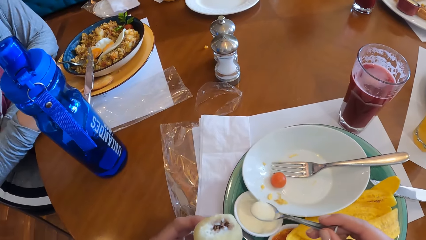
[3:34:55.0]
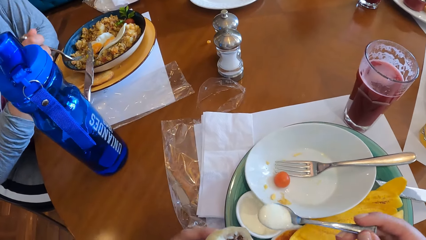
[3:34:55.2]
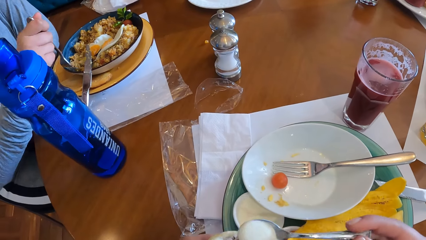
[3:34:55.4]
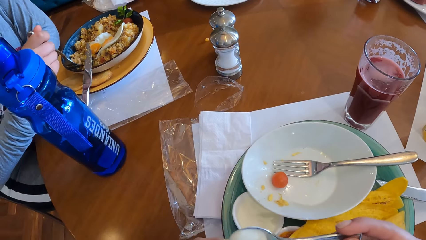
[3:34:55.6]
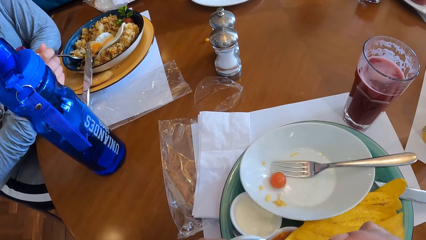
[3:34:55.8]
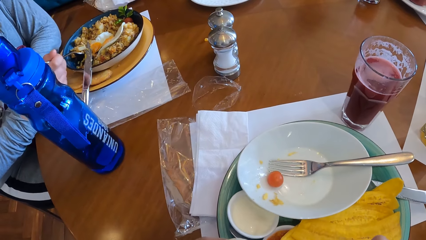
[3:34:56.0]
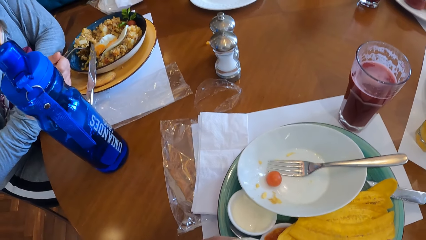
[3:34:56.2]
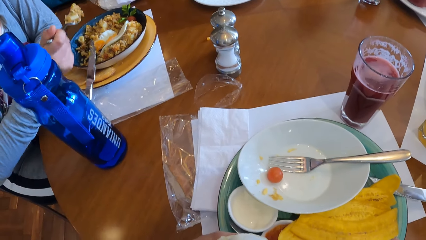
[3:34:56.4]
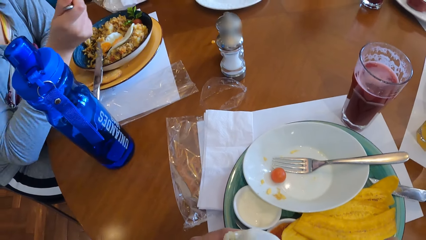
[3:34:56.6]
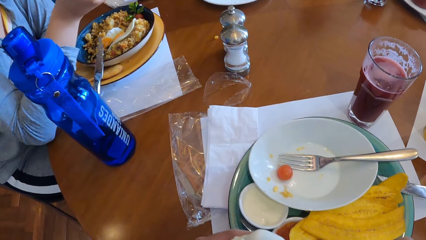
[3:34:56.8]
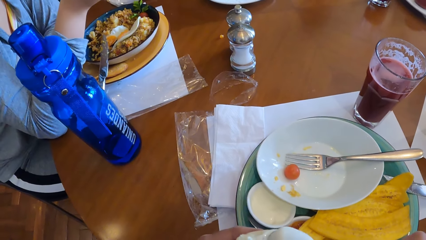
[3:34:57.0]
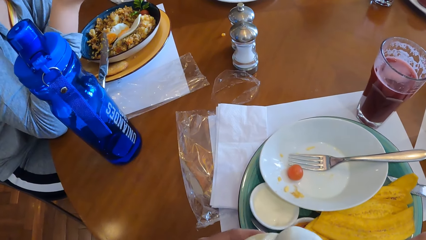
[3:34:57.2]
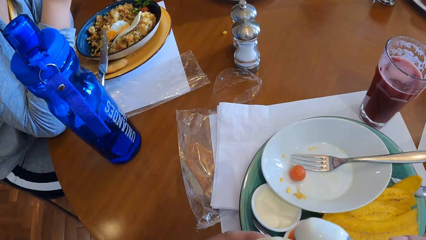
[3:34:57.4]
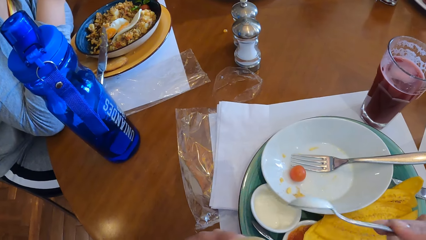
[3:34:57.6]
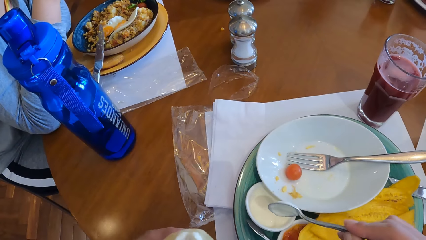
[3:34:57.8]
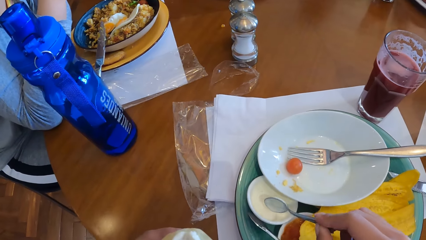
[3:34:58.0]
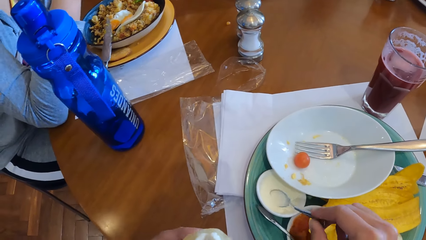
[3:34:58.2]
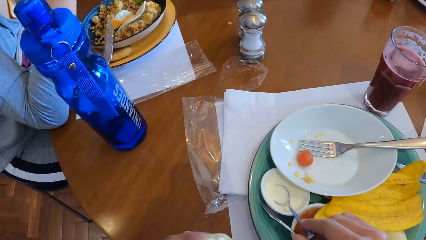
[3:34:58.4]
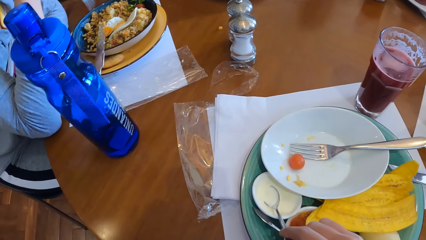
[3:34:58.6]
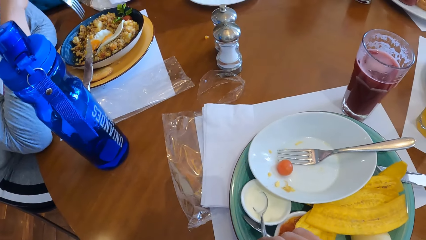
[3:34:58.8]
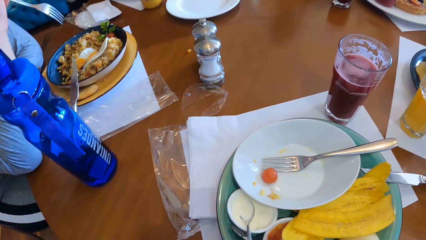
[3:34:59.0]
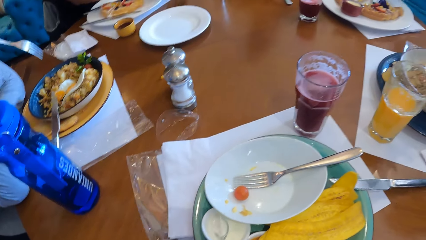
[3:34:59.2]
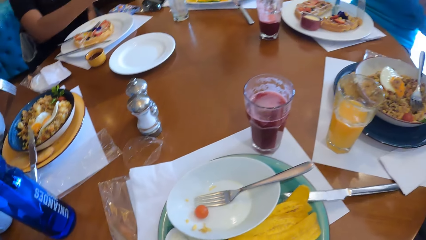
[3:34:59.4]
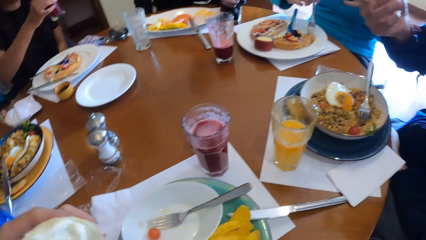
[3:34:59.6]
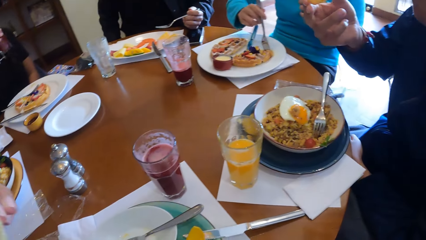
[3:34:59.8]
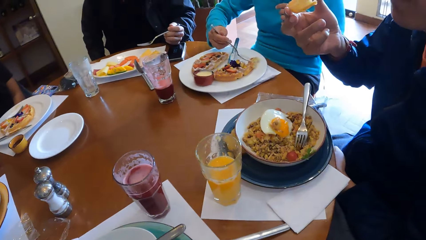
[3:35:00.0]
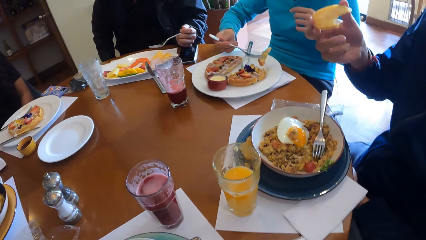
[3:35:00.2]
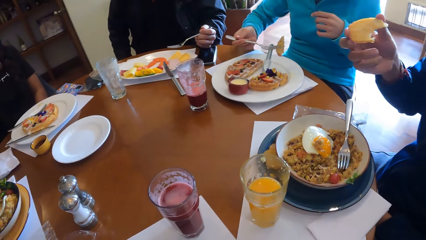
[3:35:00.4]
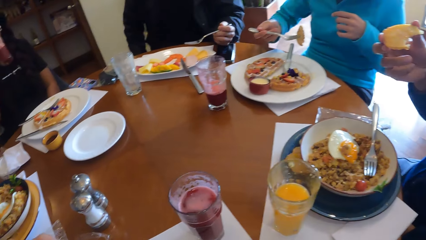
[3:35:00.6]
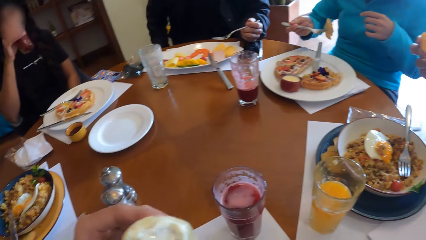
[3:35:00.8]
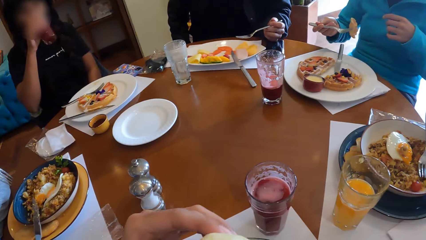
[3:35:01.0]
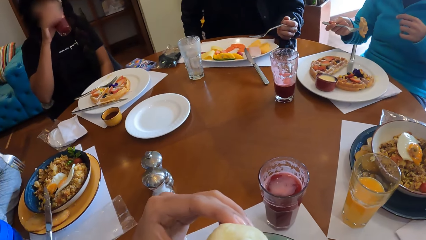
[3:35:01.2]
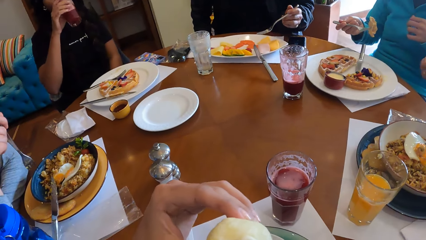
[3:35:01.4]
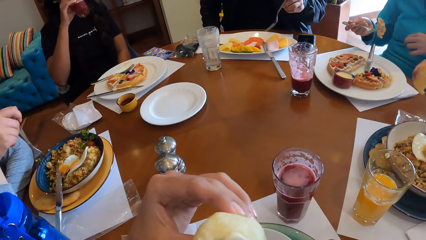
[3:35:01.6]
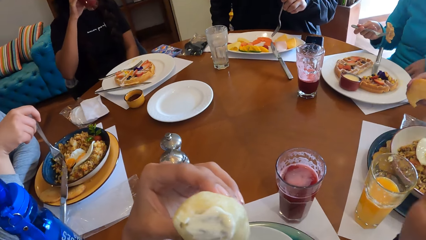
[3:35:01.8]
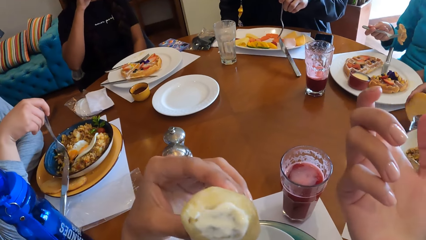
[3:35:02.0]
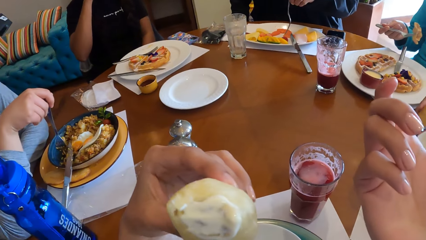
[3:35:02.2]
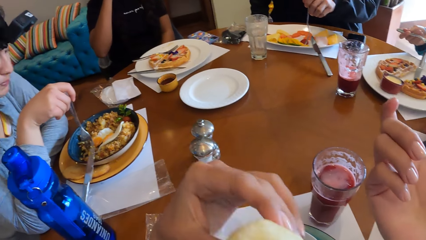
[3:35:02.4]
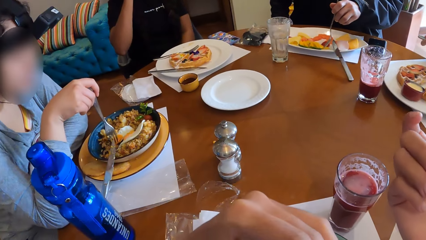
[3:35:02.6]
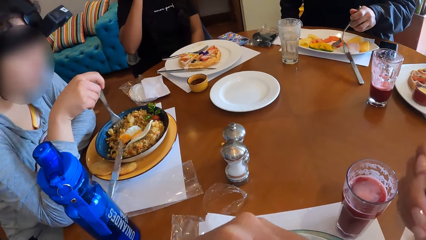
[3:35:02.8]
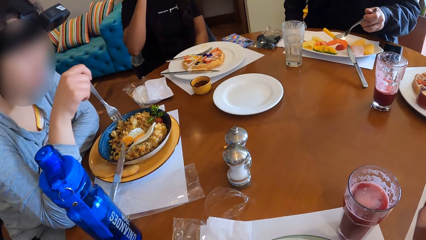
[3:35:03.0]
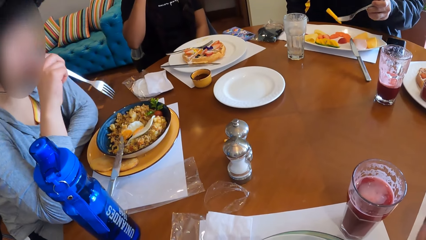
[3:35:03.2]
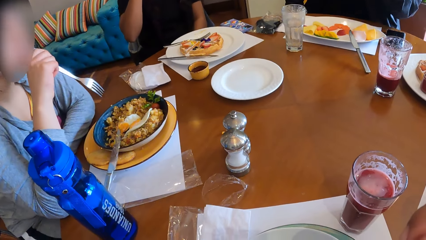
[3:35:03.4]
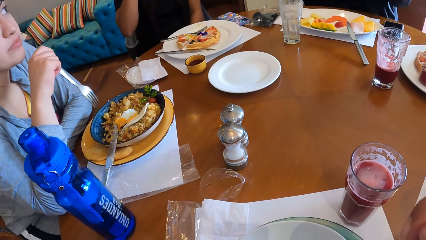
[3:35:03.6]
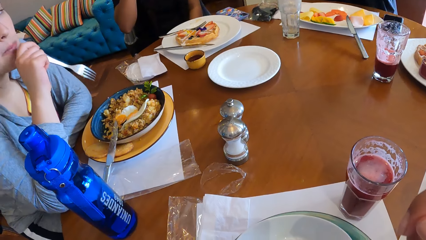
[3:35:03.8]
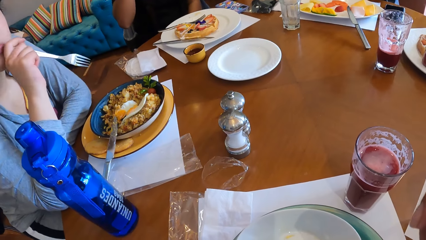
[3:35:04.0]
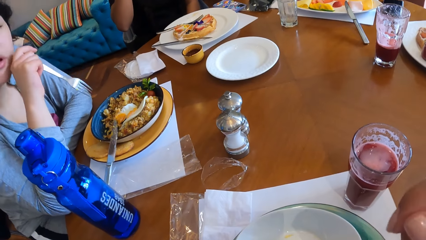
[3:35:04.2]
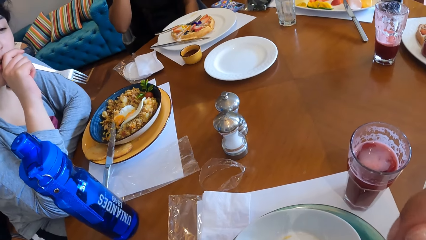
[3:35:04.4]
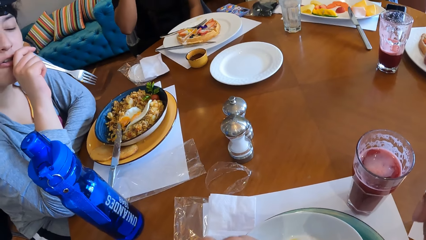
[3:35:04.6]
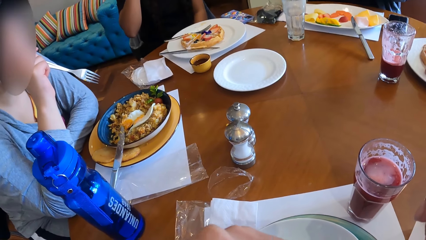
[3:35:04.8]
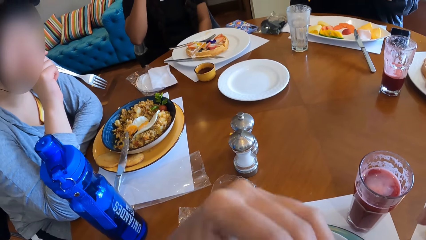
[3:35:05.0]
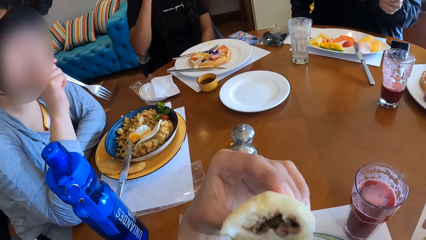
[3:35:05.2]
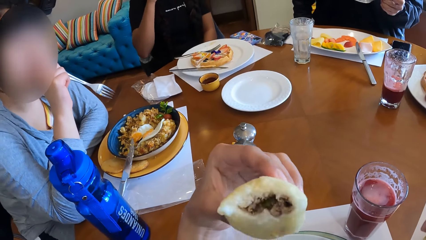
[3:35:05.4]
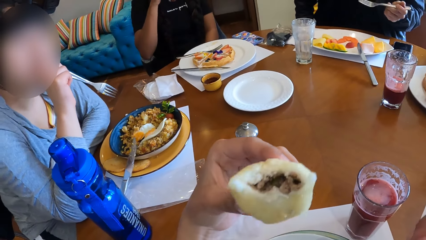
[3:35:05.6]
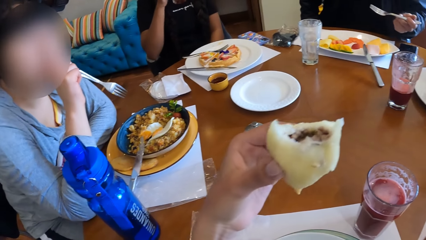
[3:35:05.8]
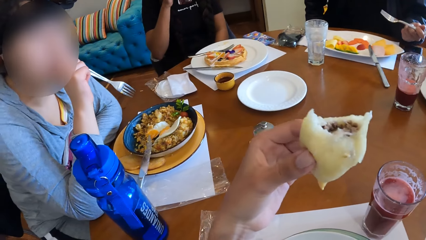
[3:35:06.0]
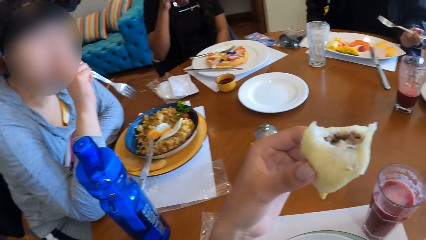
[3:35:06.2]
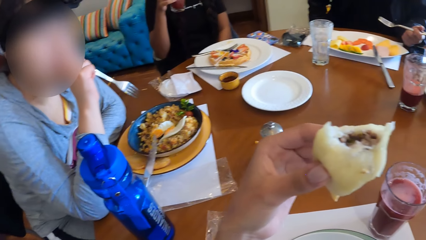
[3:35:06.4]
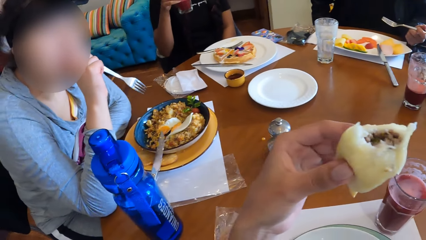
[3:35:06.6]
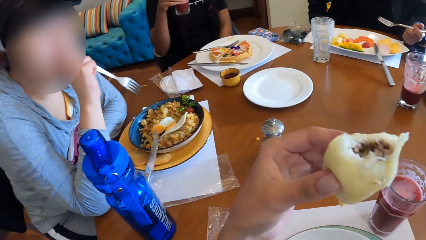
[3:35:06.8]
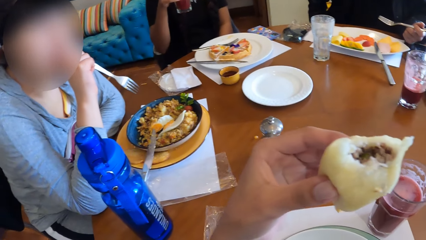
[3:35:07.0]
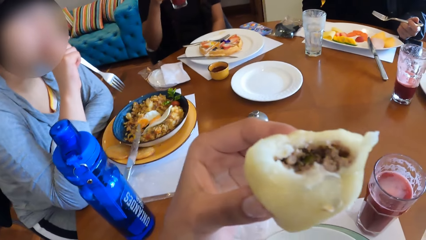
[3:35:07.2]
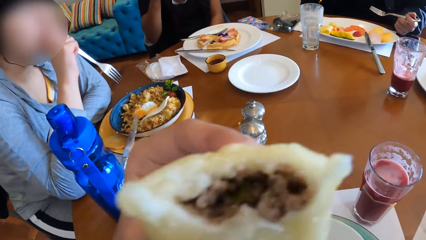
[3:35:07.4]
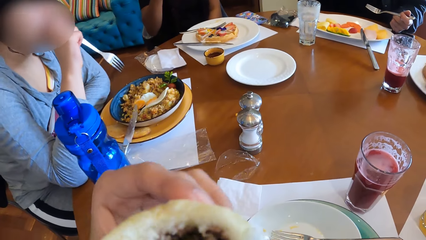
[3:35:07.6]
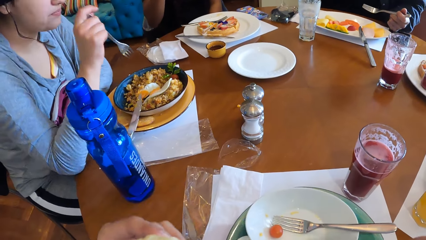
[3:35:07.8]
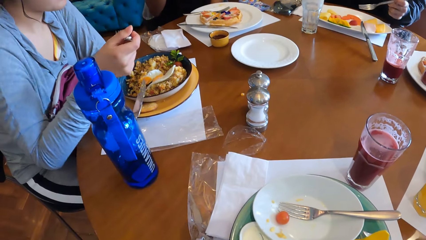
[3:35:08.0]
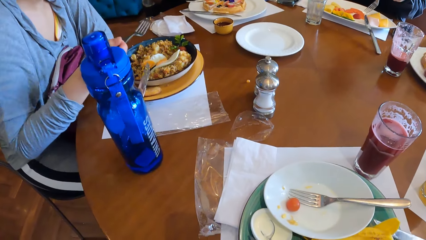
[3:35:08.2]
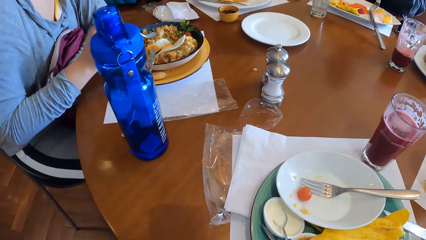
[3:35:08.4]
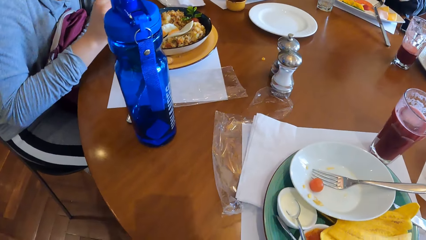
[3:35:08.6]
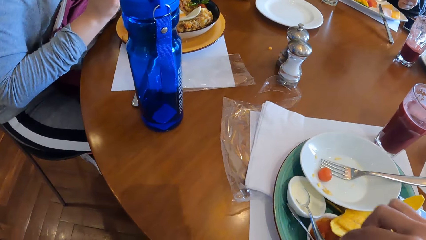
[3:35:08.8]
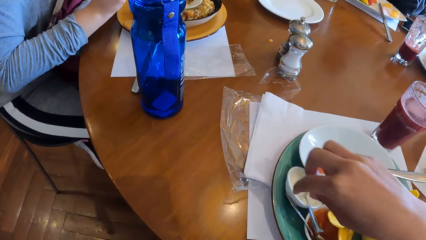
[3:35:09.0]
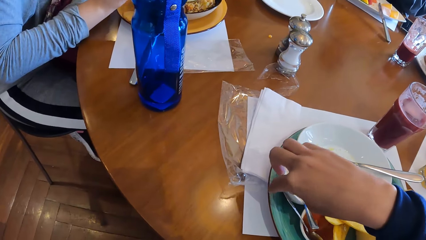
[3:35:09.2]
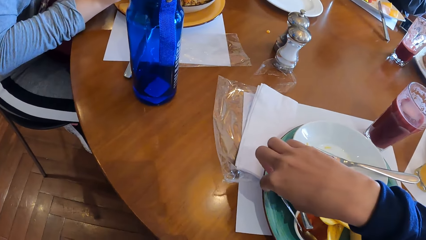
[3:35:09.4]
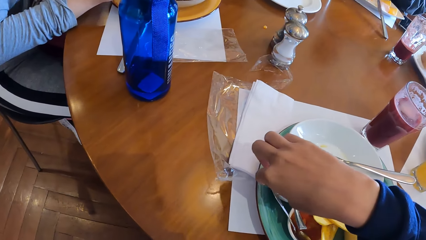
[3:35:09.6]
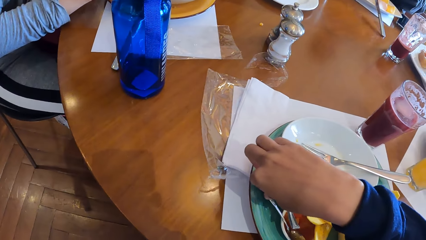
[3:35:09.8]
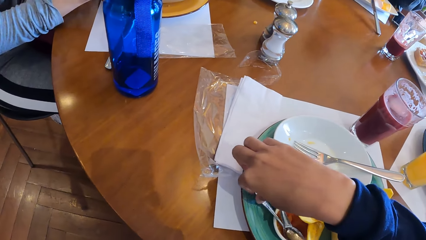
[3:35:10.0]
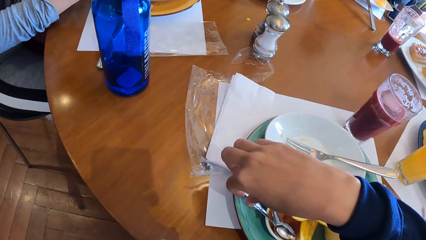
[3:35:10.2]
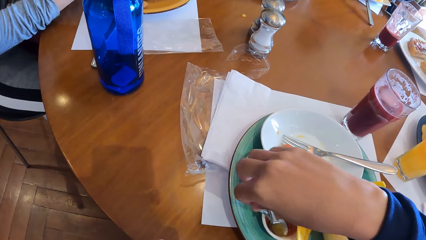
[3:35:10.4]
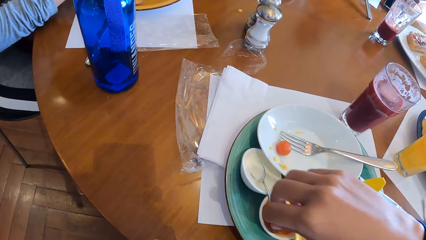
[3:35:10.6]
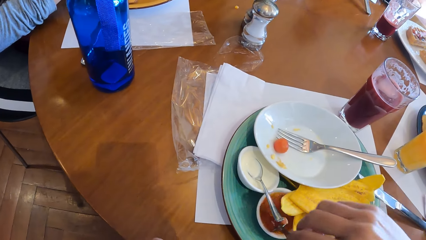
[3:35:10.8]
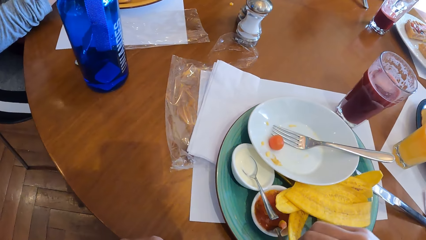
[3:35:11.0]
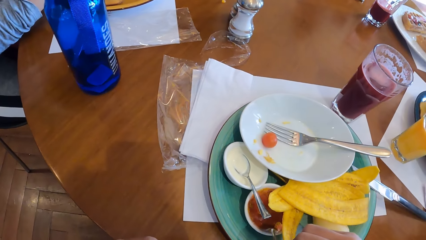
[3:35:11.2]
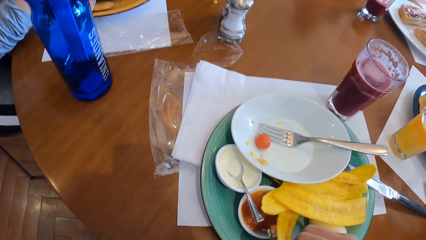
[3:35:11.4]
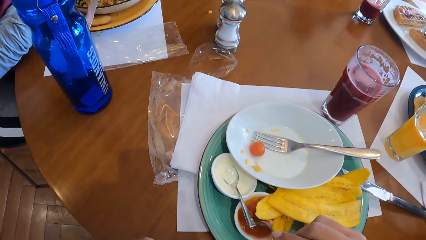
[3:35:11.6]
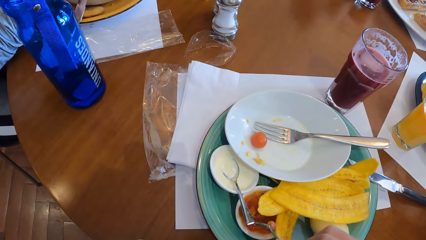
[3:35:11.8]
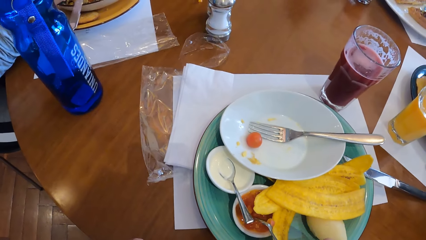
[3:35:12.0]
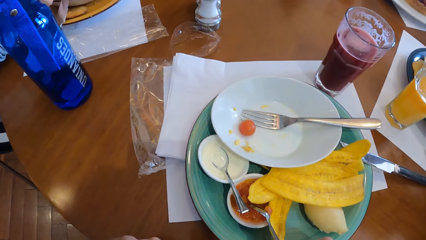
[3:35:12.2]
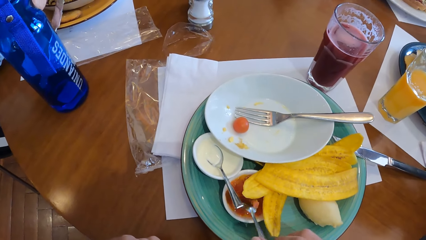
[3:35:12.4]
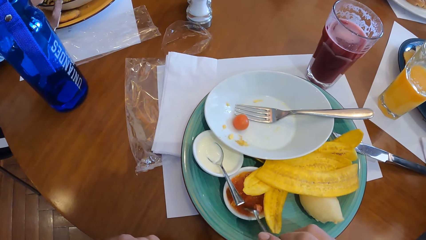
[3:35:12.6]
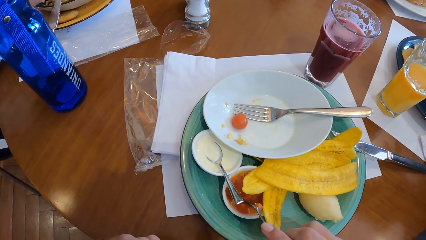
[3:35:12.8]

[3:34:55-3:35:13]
The camera wearer pours the maple syrup on his right hand inside the sausage roll on his left hand. He drops the spoon on the cup of maple syrup with his right hand. He eats food. A lady eats with a fork. The camera wearer picks a spoon from the plate on the table with his right hand.
